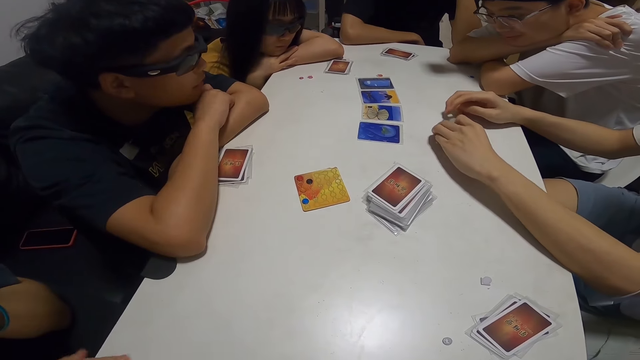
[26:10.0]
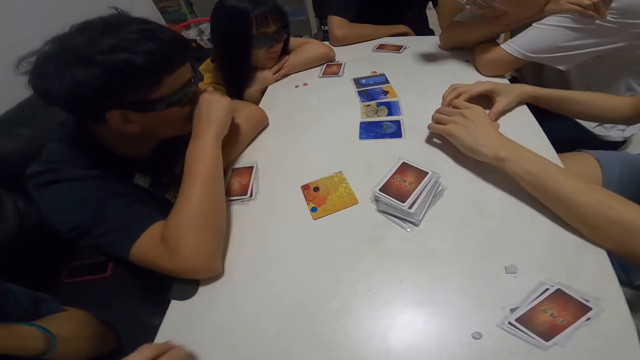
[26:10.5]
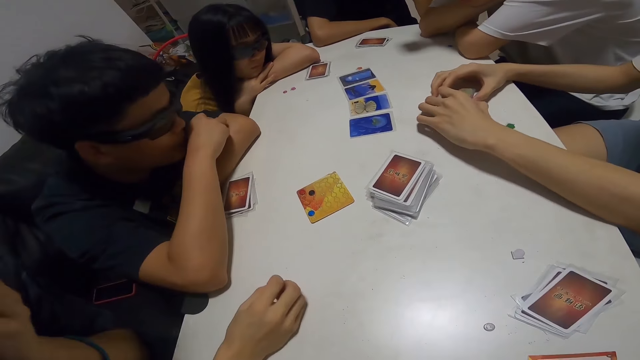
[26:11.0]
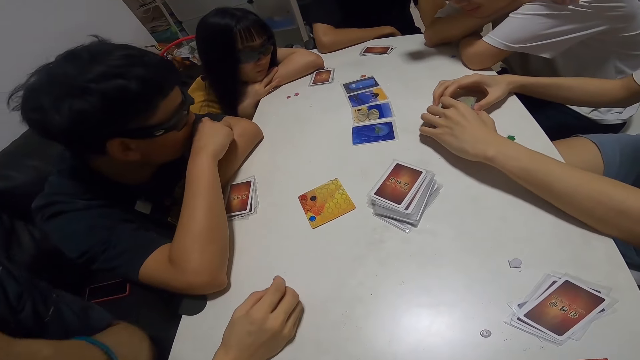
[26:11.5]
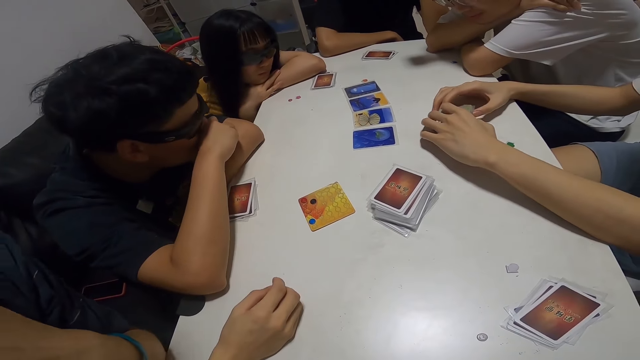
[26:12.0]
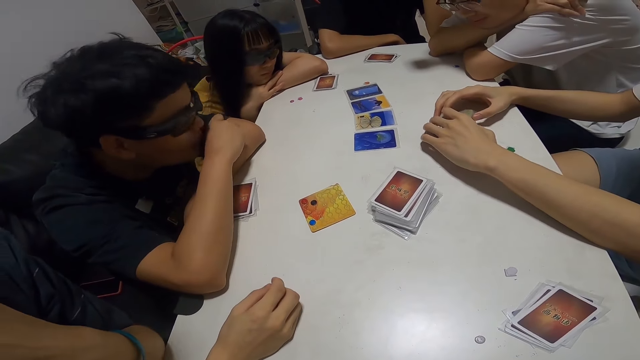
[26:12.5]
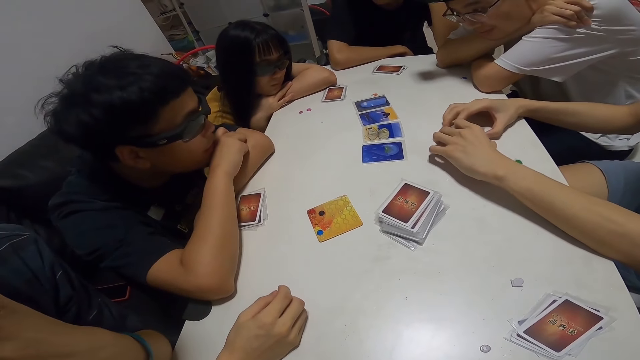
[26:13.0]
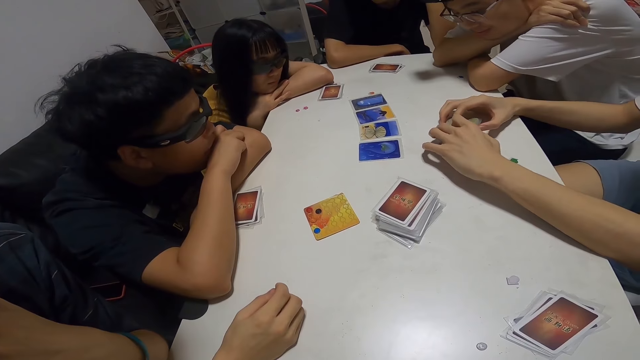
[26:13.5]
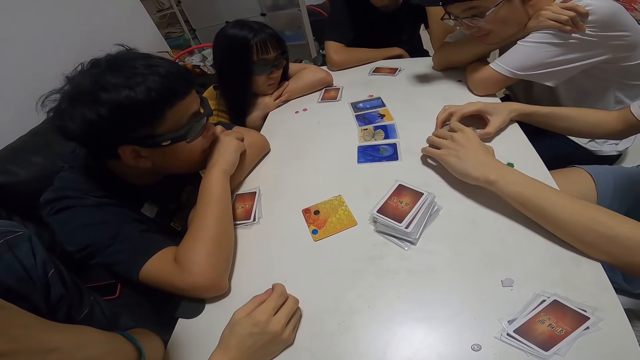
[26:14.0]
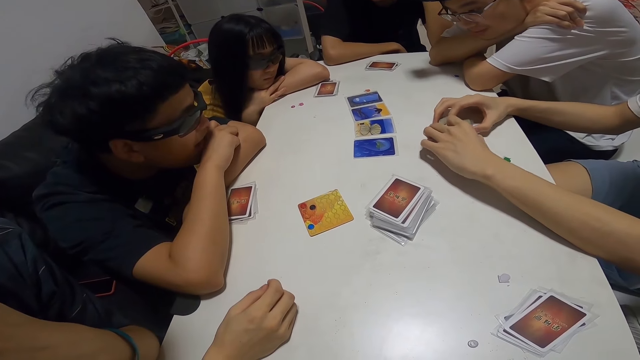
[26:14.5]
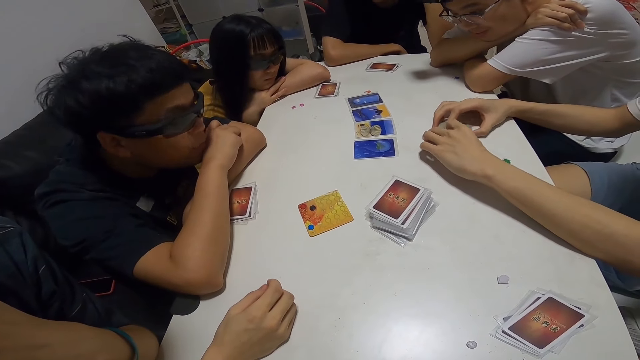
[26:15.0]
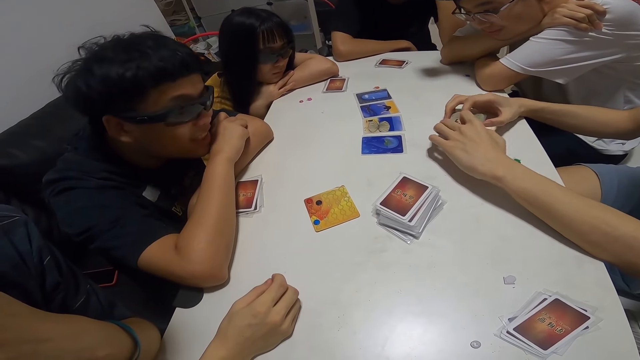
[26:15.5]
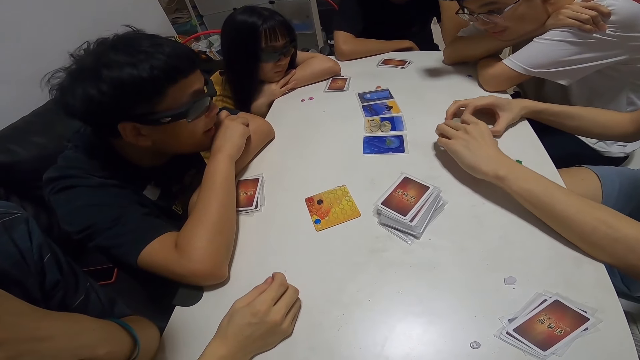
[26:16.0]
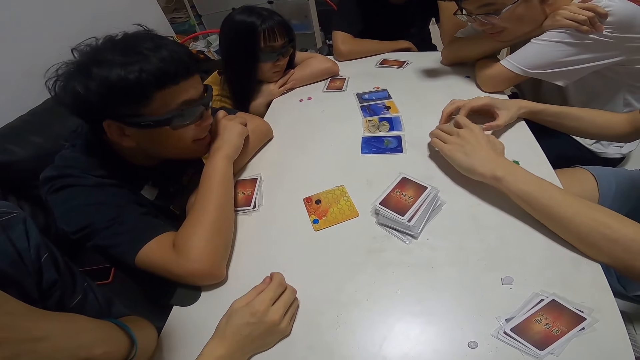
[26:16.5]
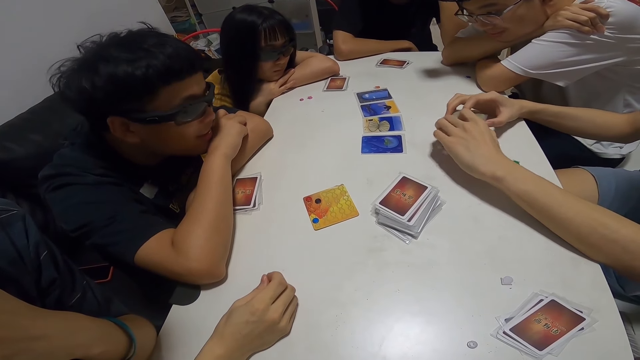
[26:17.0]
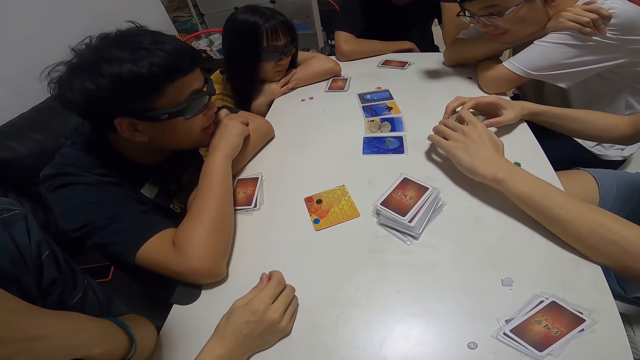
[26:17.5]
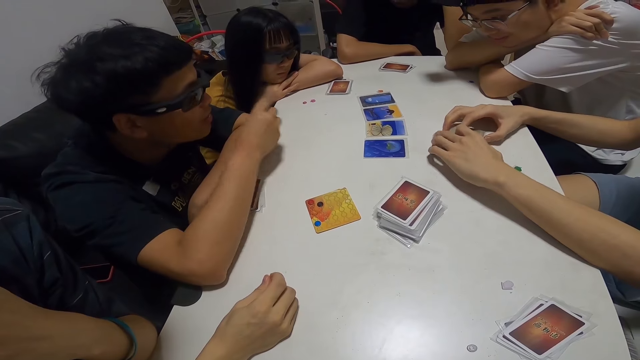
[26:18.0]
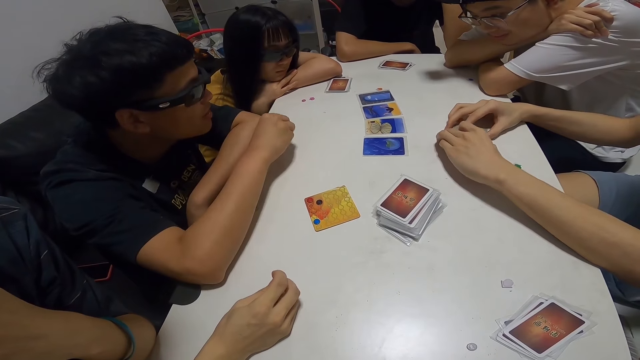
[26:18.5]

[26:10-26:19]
A man puts his hand on the table.

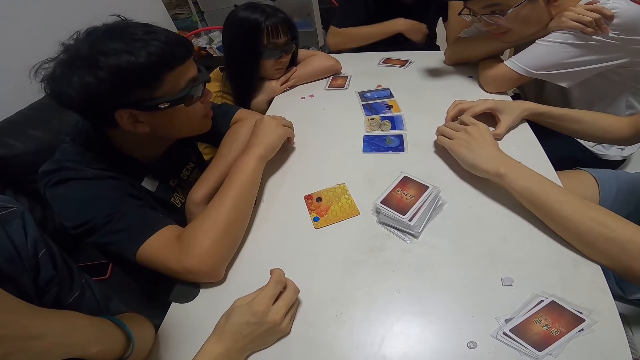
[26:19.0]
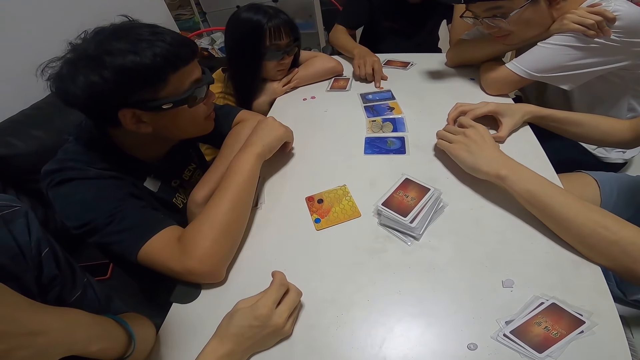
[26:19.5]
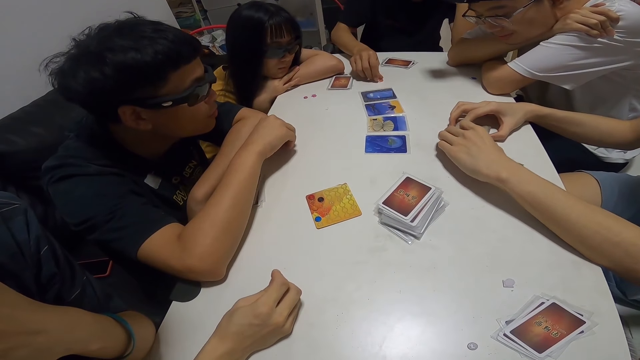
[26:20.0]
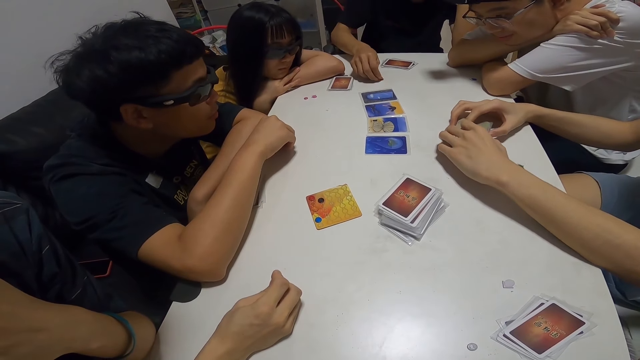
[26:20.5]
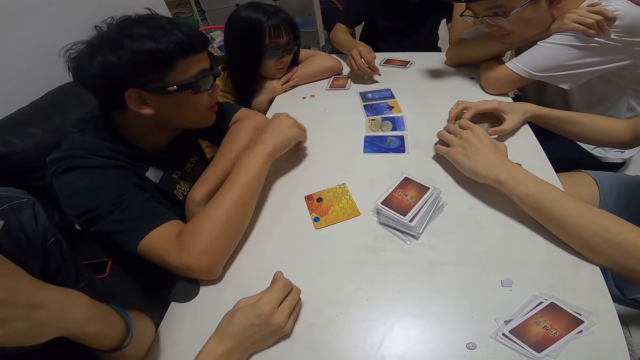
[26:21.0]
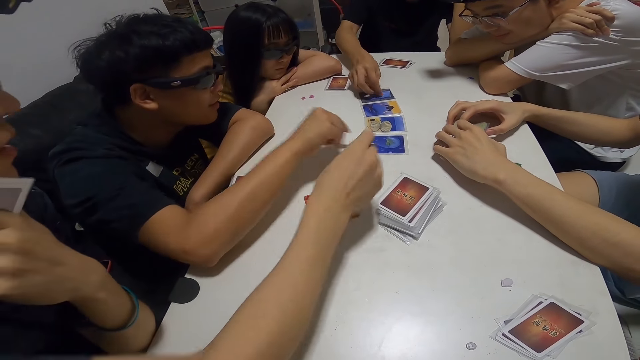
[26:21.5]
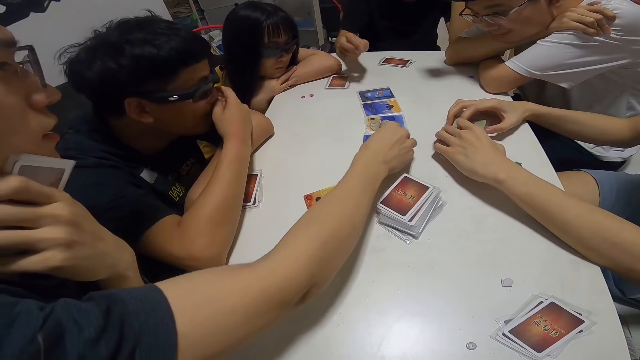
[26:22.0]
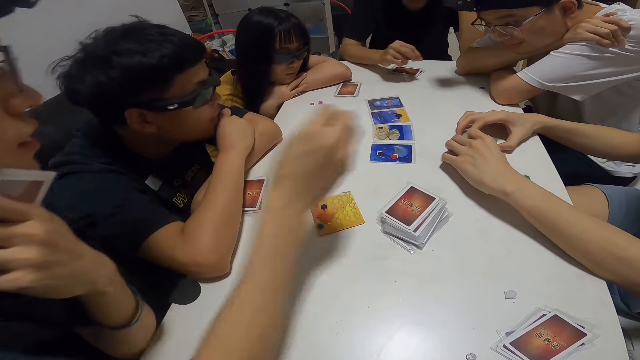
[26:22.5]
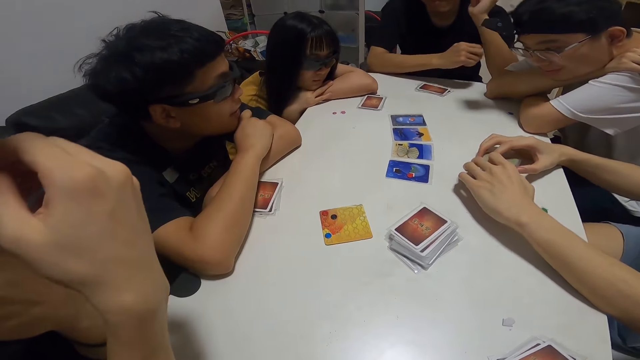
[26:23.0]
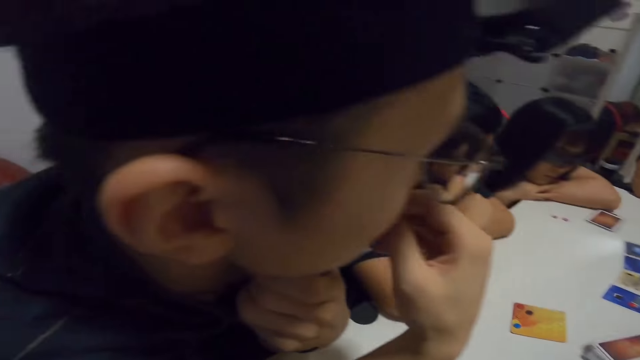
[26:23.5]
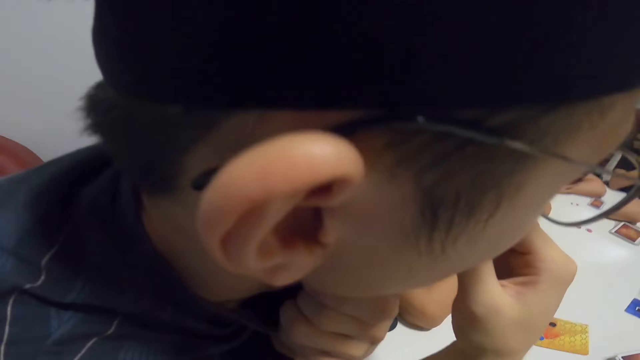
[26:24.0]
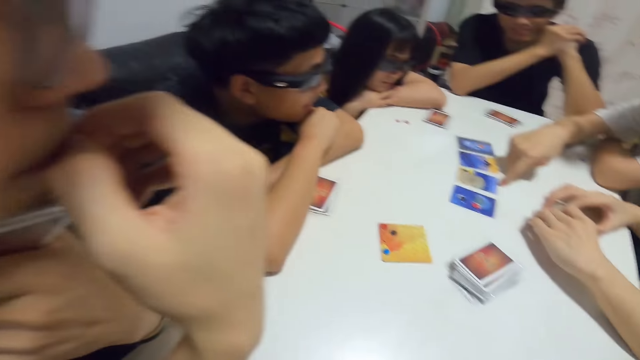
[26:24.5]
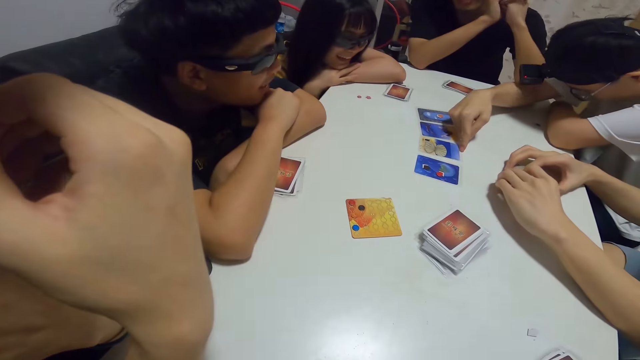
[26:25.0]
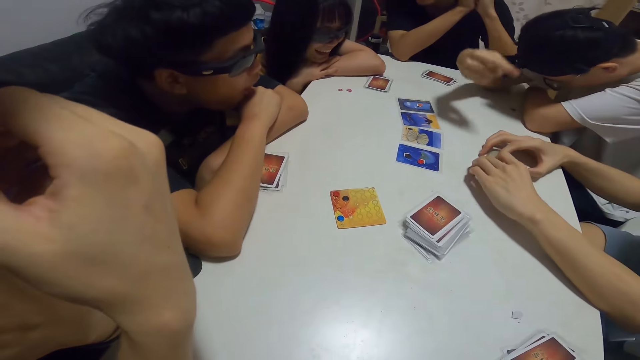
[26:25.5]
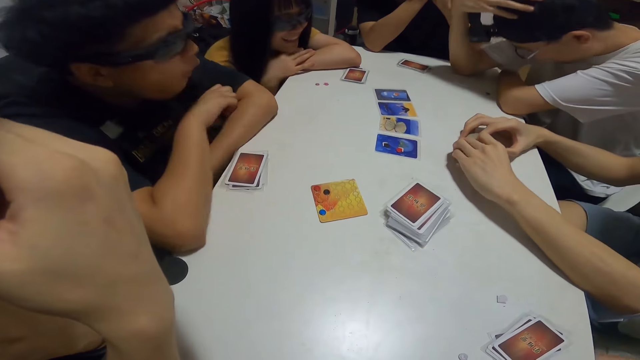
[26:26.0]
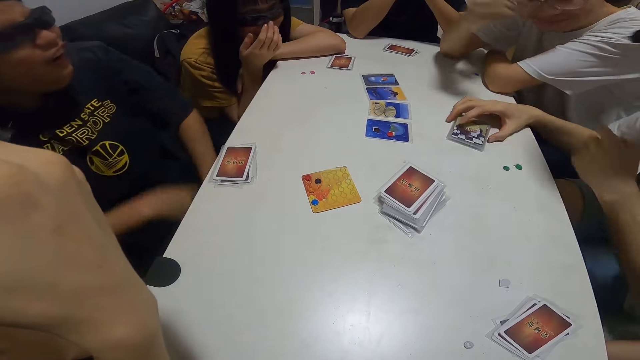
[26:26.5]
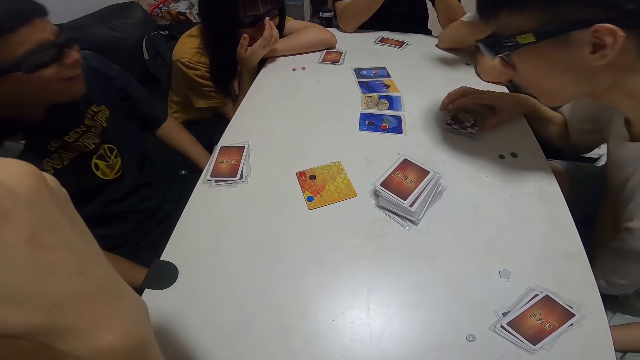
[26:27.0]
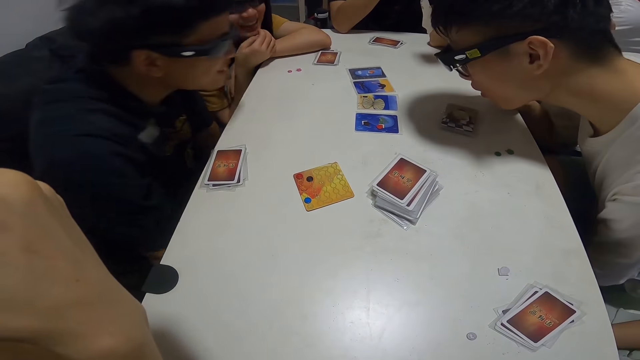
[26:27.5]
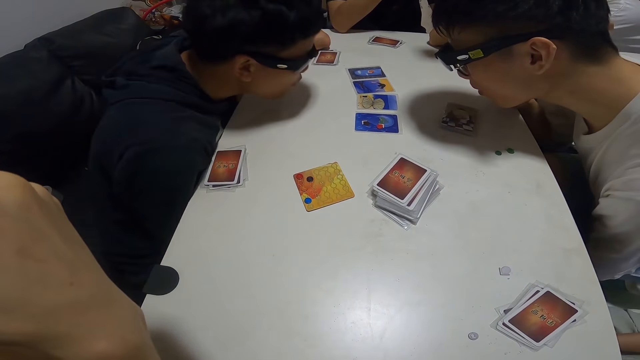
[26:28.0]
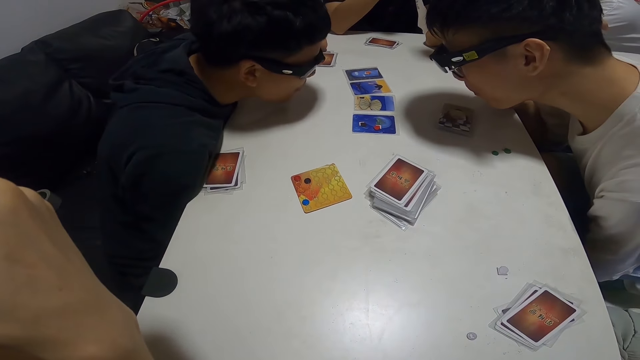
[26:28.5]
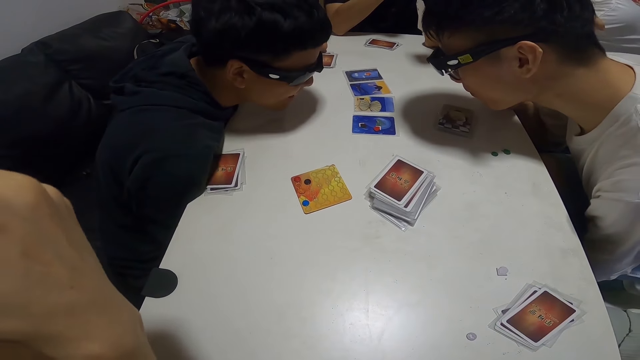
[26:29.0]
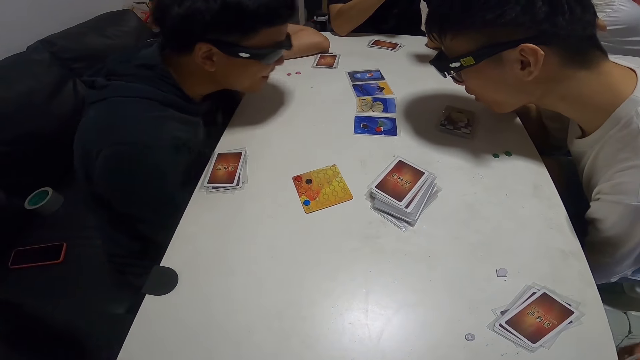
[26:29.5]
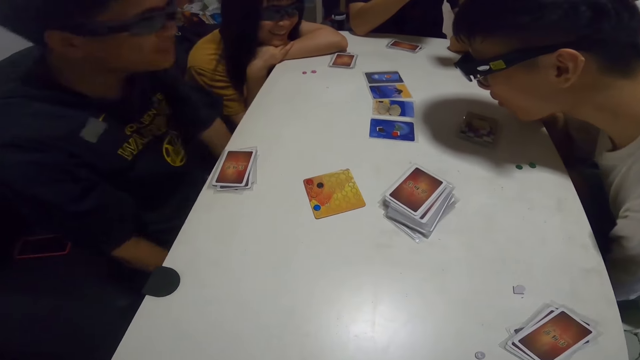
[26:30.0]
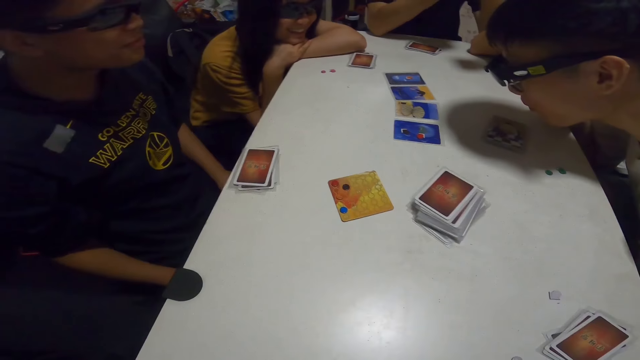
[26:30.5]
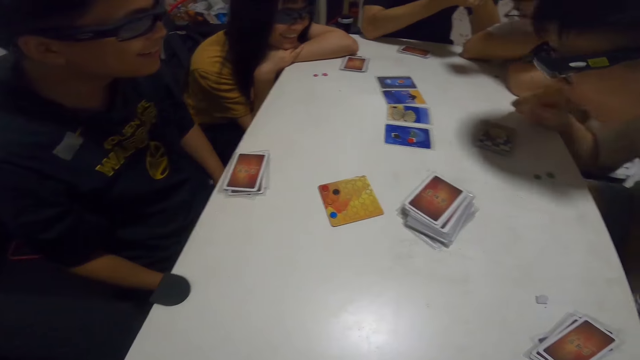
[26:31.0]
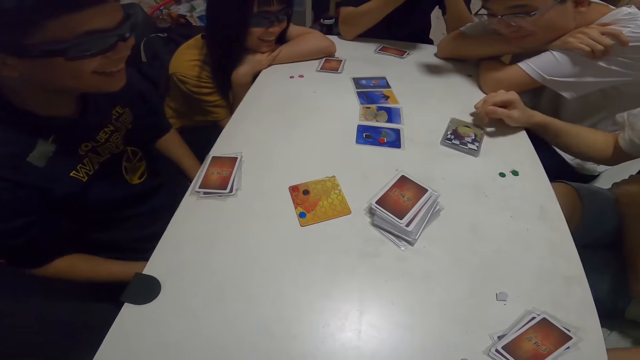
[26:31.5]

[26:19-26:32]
A man, another man and a third man place their chips on the cards. The second man and a fourth man take a closer look at the cards.
